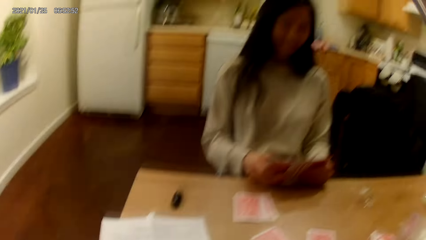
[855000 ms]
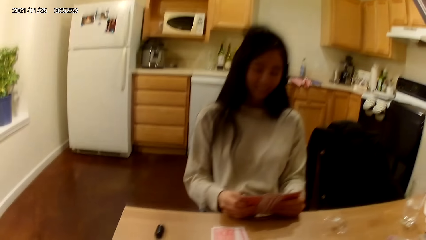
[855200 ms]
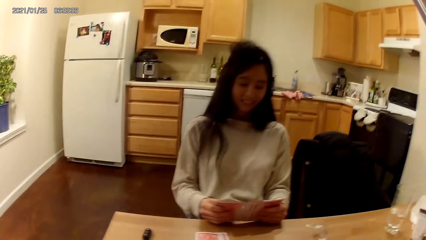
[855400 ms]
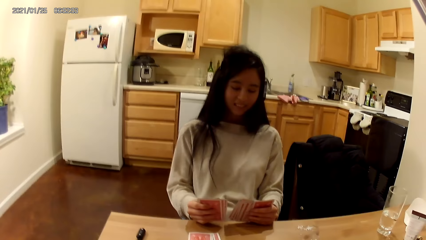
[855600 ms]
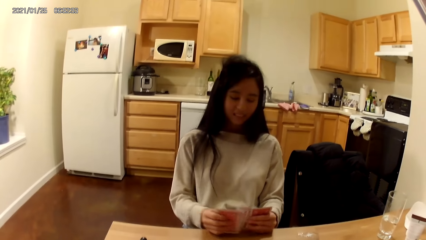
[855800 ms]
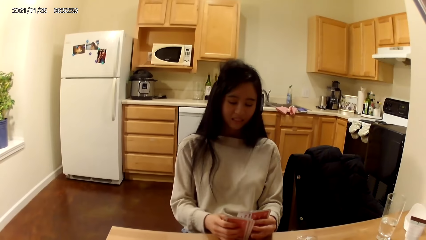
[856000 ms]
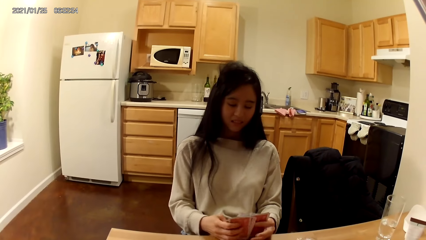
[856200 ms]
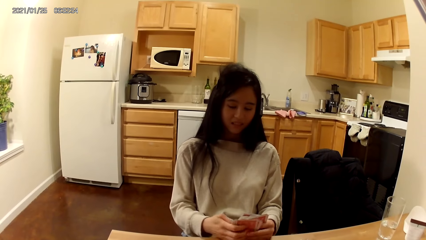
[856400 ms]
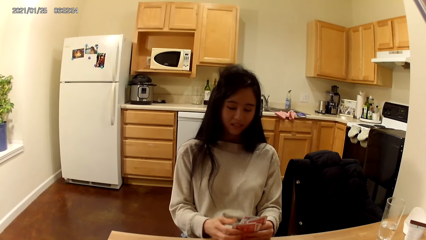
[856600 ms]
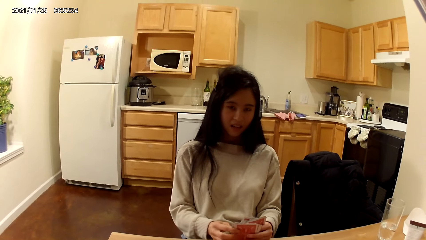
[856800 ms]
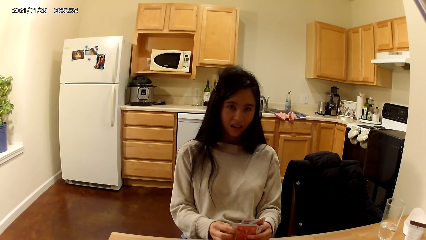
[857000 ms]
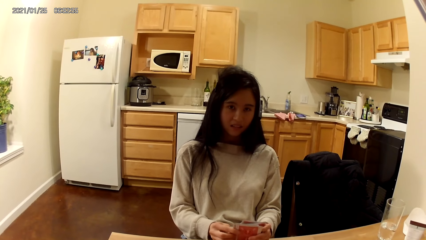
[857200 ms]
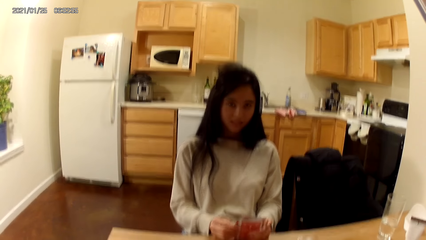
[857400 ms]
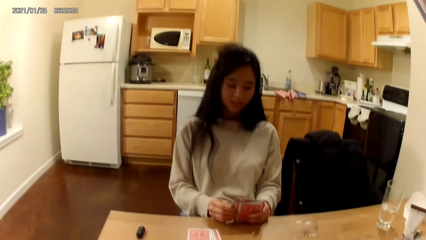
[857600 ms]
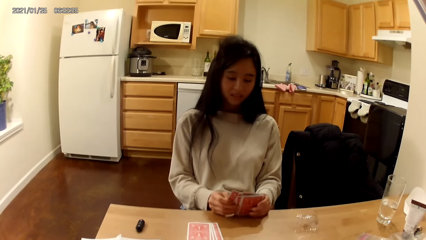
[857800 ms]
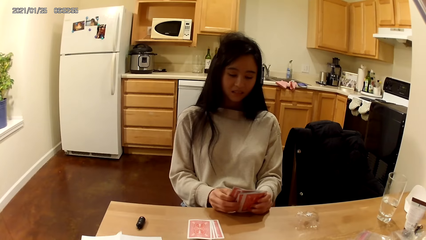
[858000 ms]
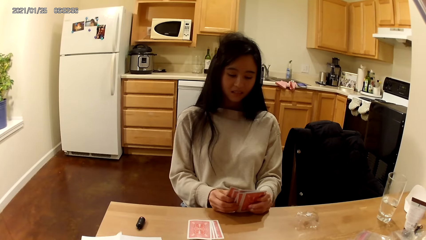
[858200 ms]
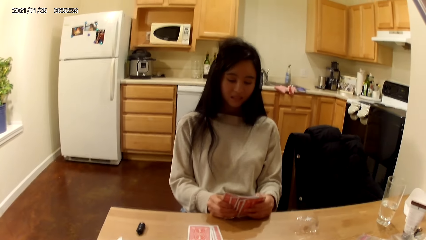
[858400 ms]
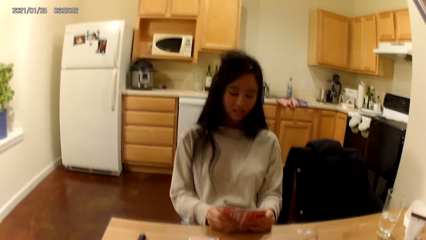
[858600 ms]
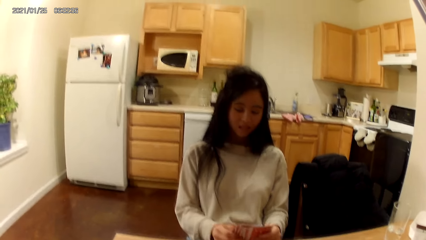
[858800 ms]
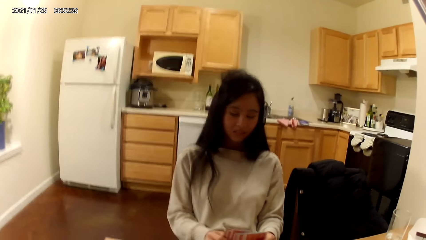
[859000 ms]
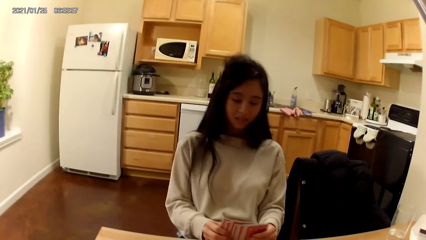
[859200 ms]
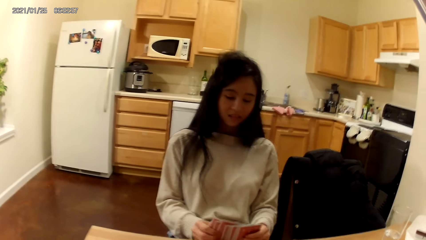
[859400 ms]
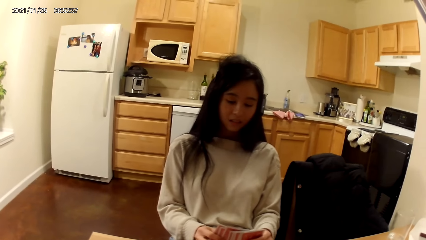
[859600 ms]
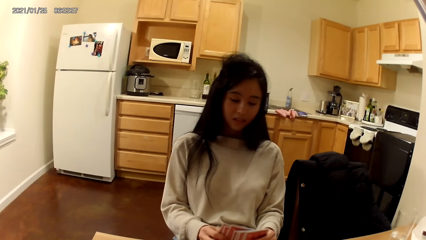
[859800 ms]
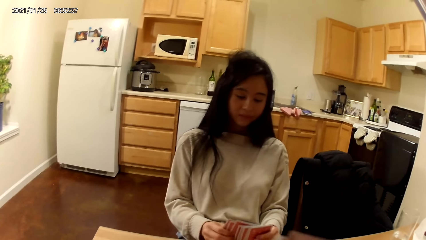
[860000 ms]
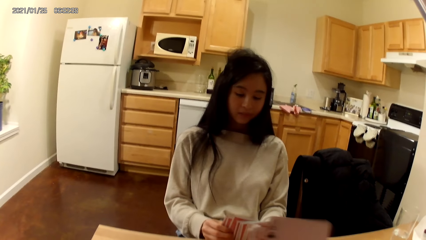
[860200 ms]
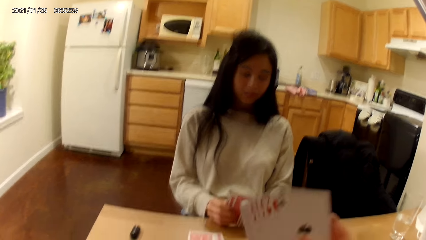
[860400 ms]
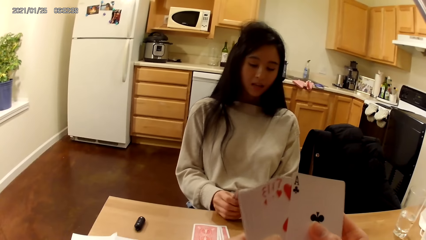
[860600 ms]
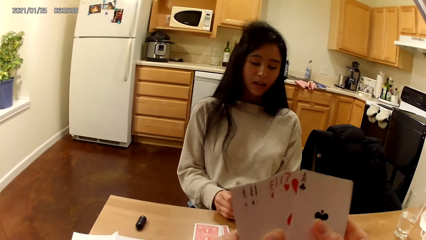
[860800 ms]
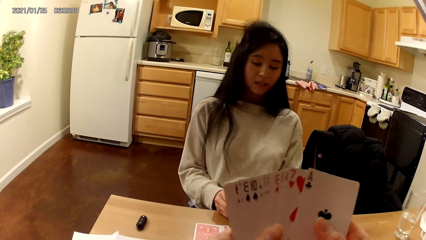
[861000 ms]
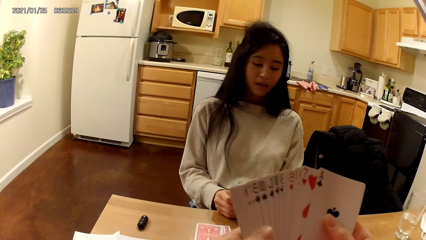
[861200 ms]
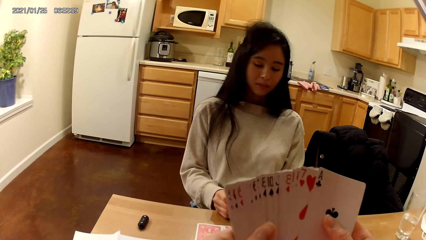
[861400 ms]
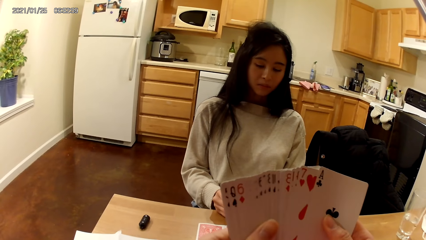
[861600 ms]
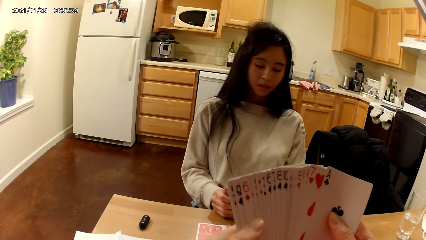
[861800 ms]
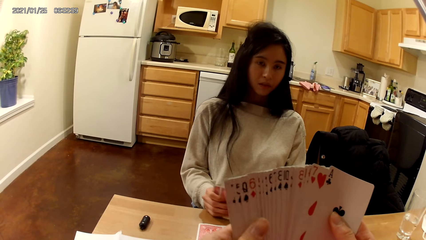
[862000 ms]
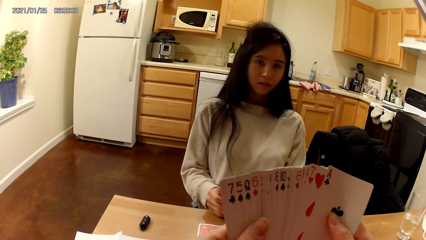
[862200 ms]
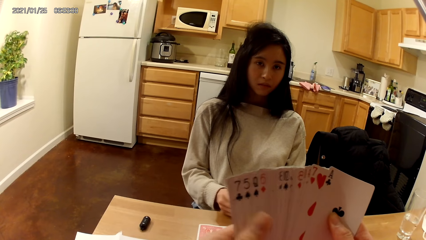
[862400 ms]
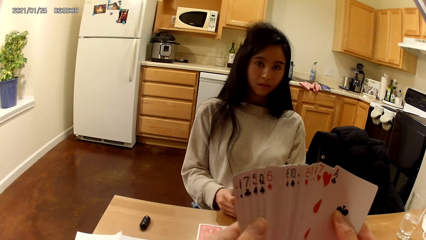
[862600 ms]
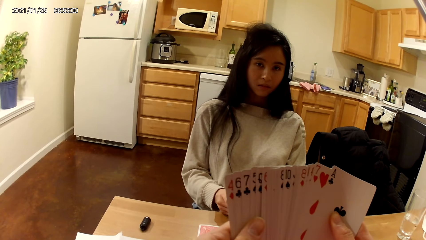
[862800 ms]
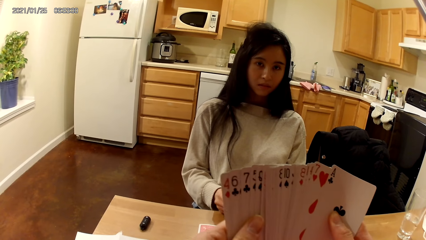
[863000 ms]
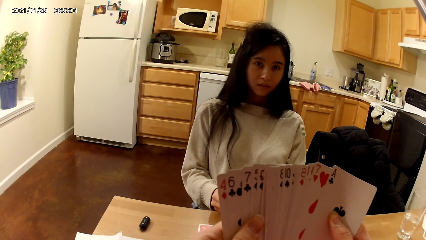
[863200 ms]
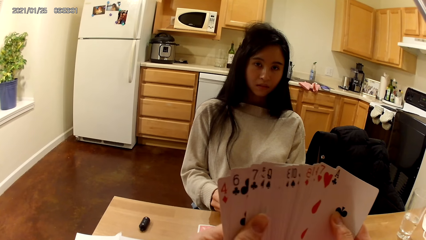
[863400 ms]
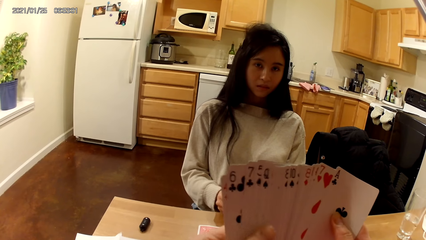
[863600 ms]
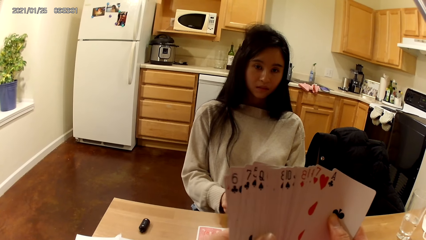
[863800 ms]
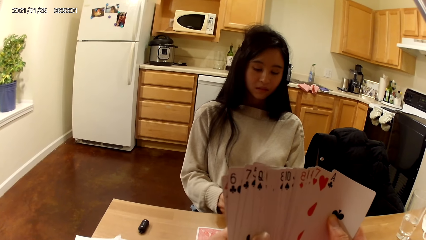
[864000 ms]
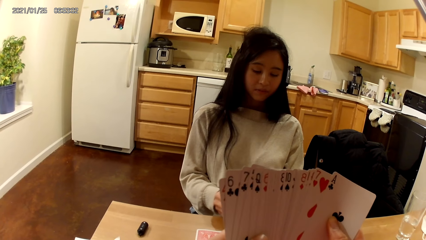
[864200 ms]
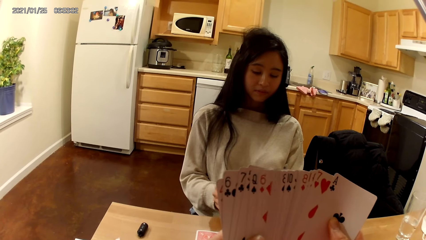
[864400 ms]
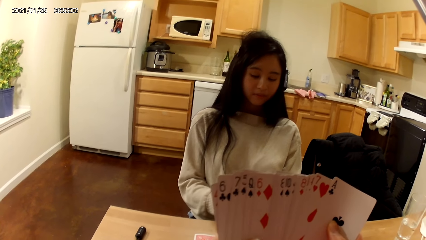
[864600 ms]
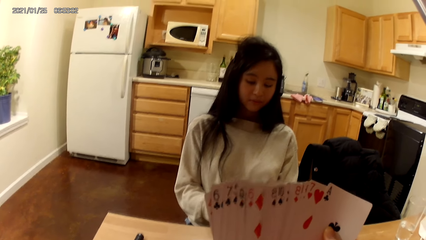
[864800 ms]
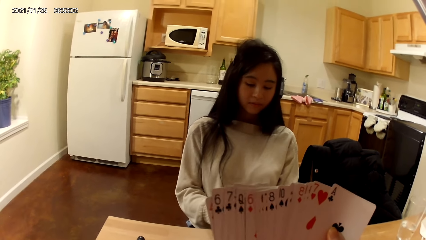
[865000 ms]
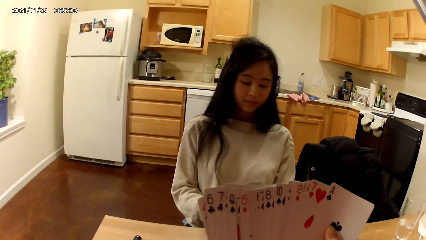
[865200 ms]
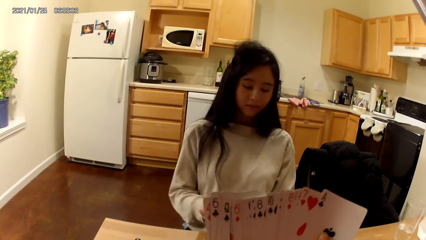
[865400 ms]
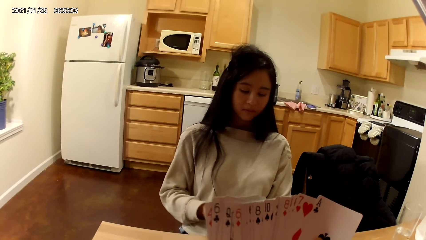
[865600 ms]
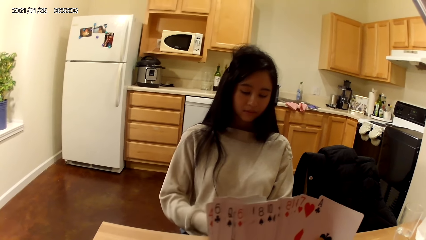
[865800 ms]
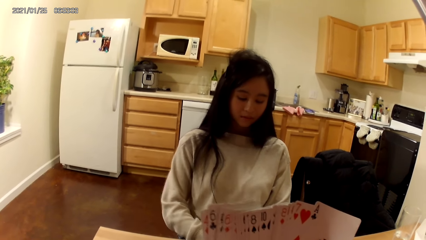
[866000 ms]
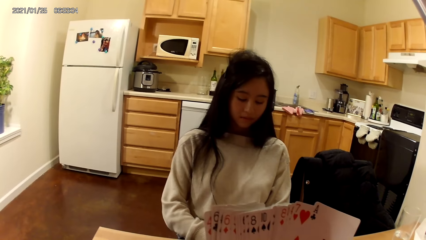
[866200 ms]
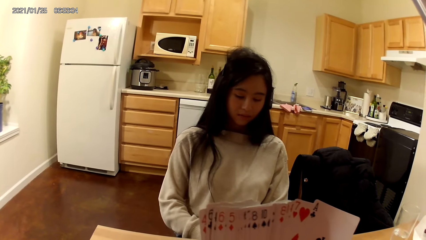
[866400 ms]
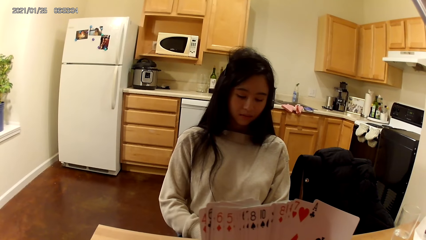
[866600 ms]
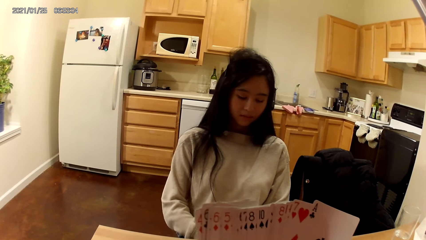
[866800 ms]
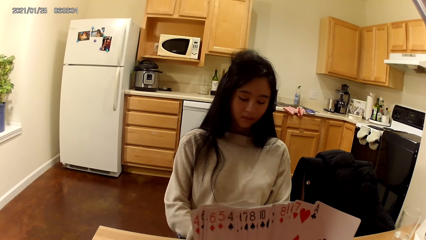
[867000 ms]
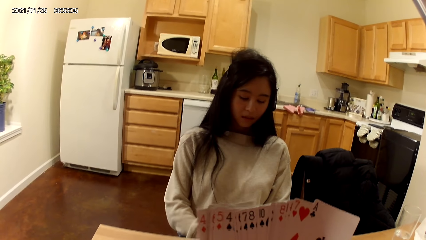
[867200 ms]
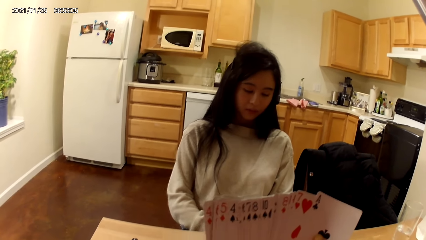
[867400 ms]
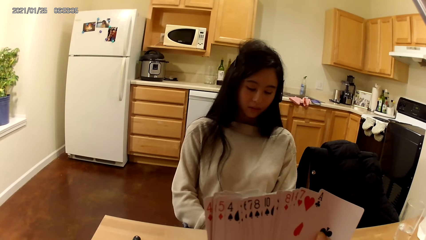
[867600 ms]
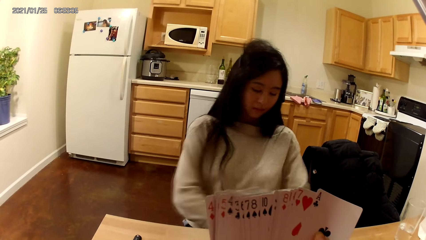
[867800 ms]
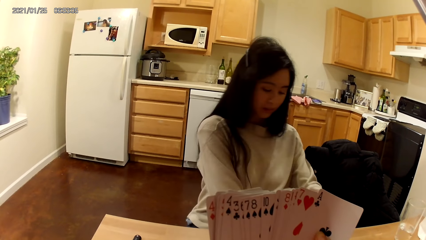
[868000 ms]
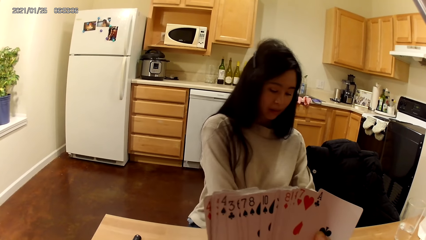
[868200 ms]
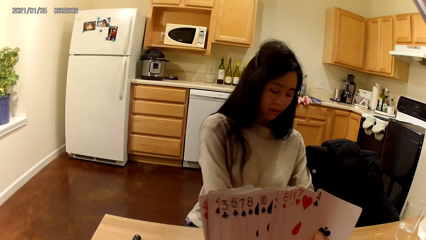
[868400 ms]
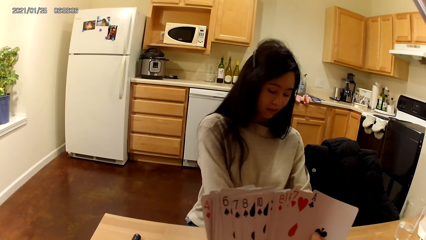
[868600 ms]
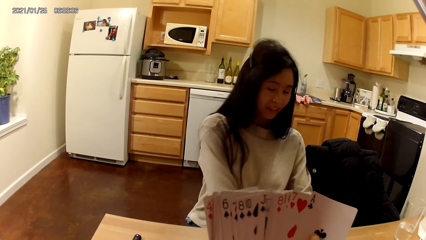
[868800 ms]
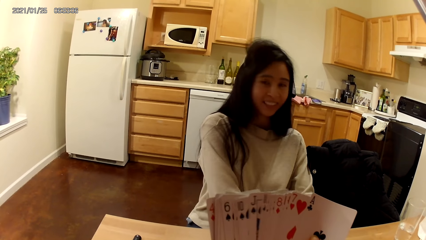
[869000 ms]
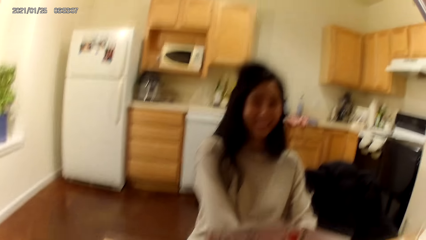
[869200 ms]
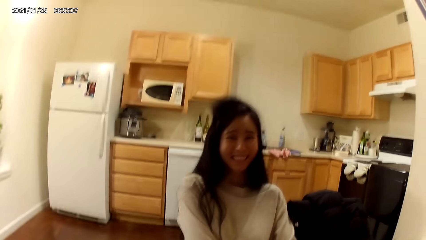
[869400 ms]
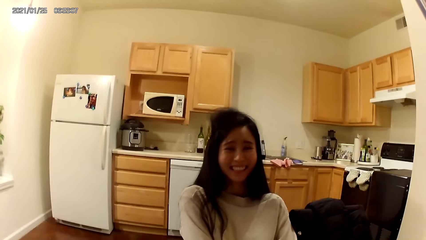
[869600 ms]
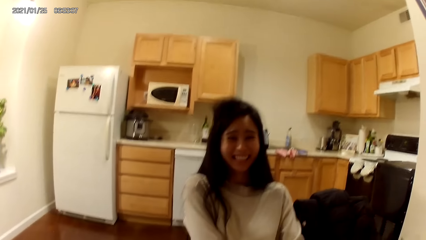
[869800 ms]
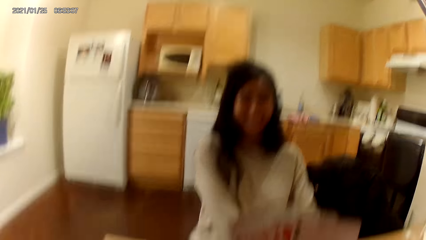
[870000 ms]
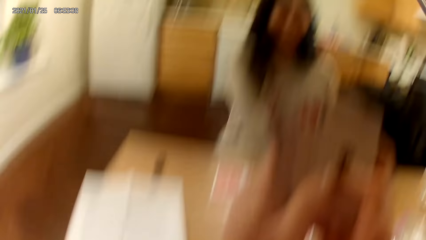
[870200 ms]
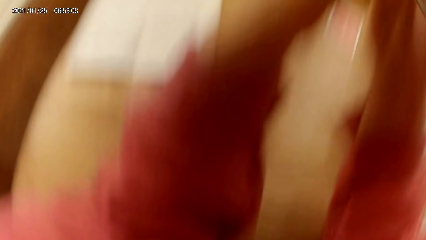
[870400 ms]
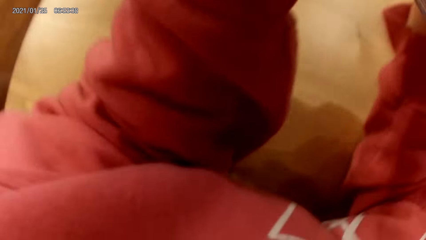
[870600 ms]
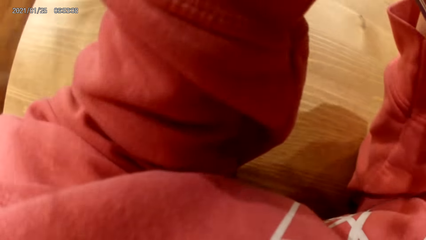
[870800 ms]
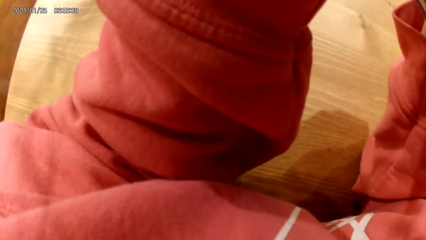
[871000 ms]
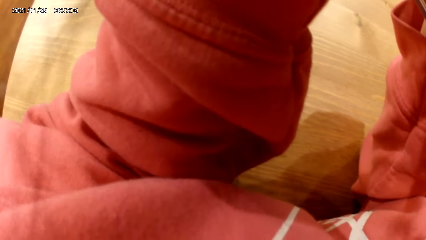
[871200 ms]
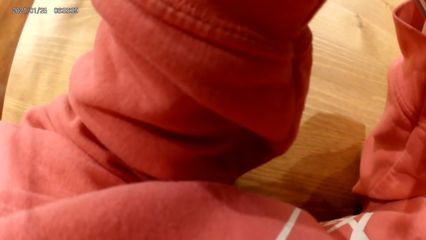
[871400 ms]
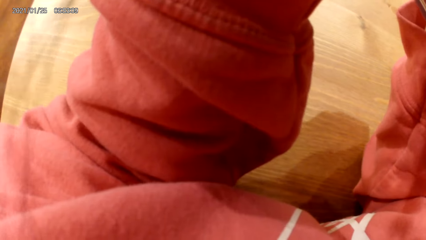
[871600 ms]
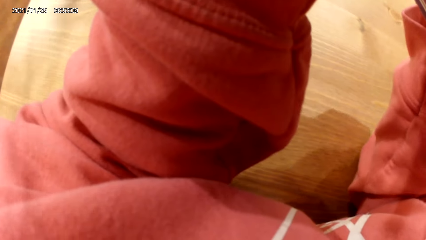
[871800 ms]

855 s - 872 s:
A woman moves playing cards with her hands. The camera wearer moves the playing cards with the hands.
